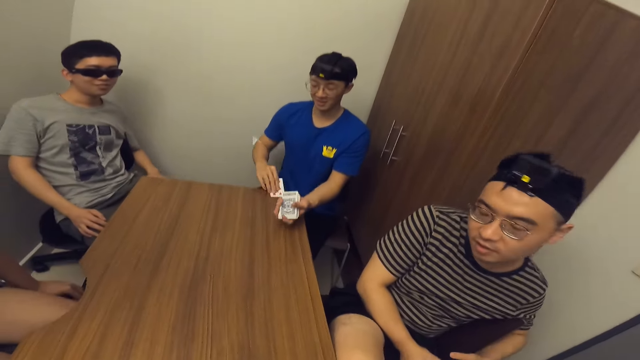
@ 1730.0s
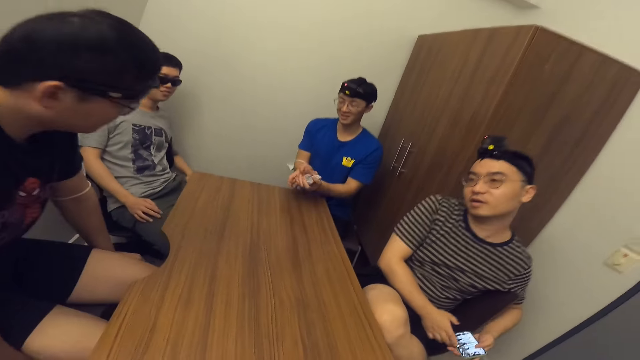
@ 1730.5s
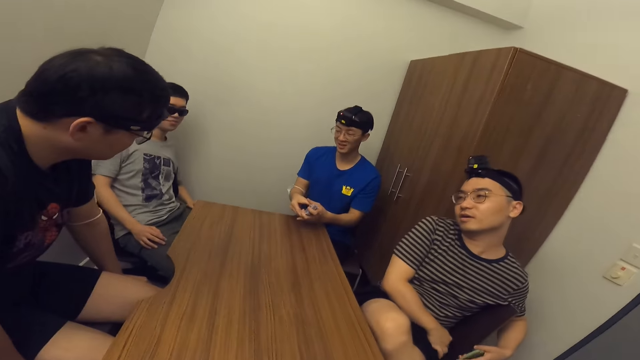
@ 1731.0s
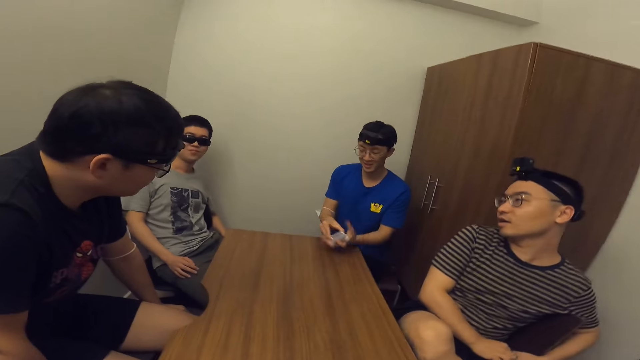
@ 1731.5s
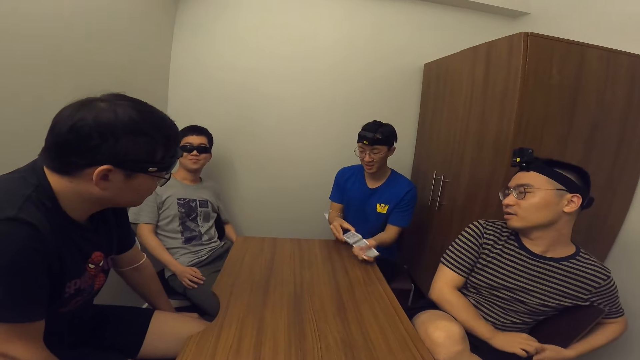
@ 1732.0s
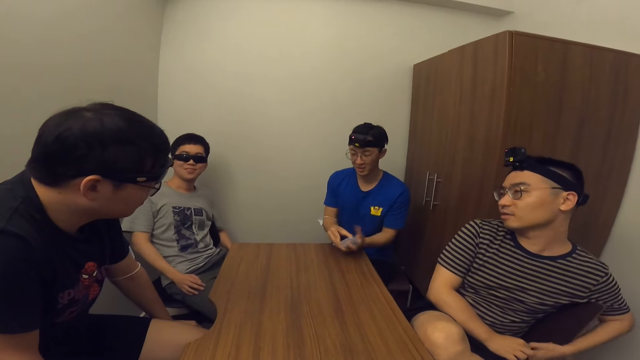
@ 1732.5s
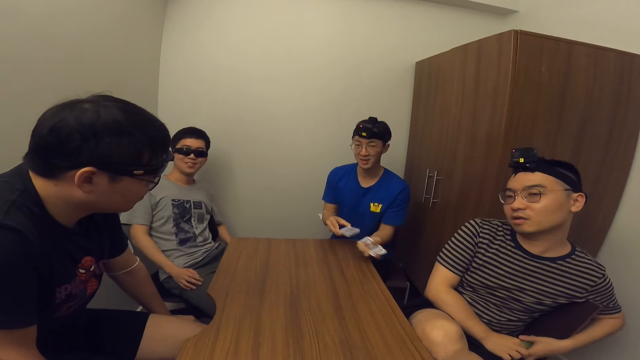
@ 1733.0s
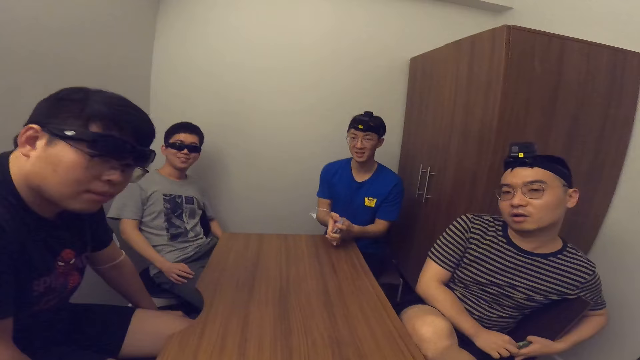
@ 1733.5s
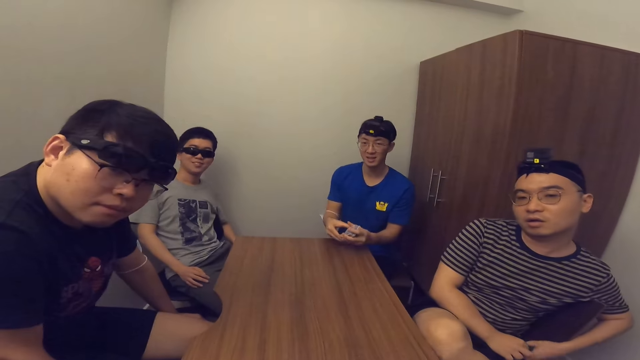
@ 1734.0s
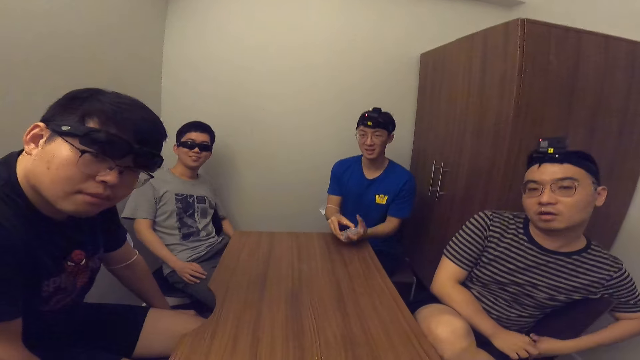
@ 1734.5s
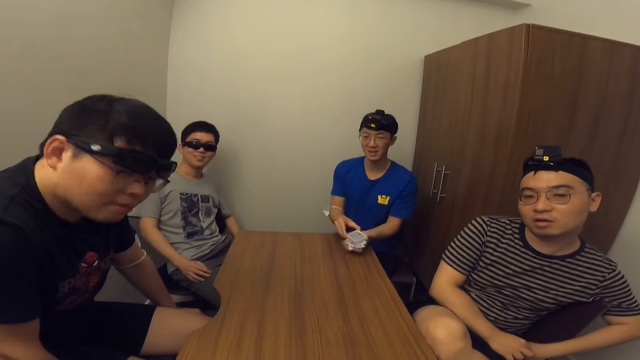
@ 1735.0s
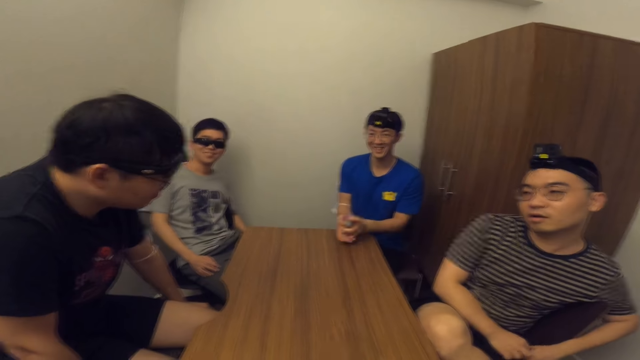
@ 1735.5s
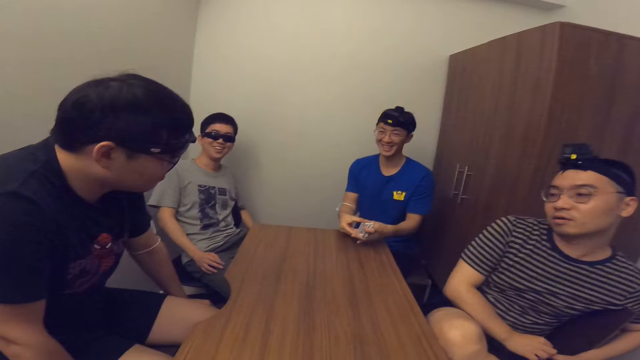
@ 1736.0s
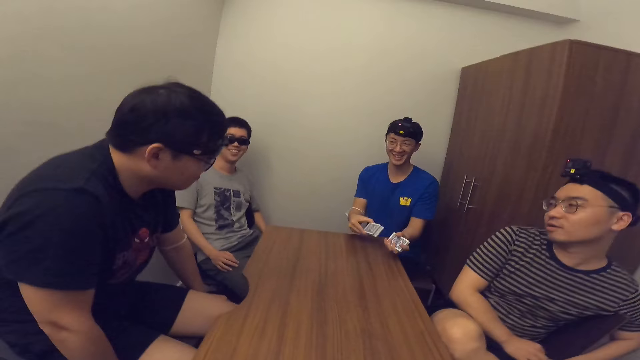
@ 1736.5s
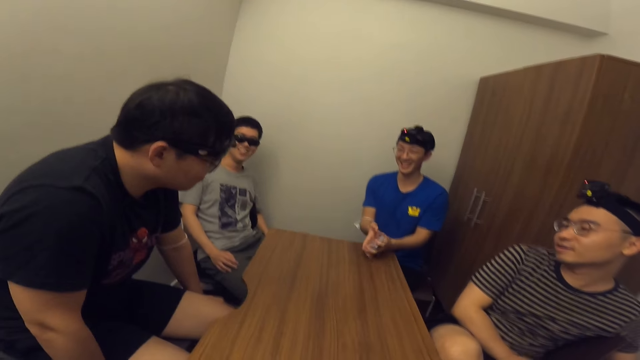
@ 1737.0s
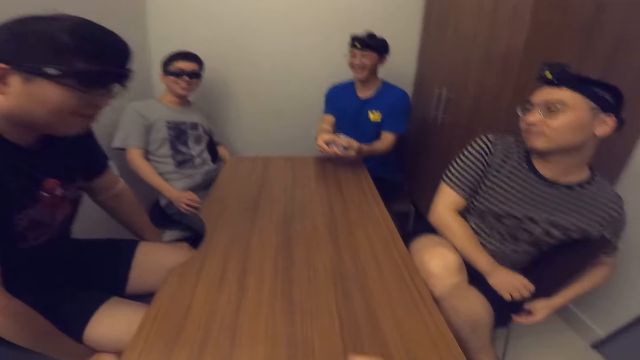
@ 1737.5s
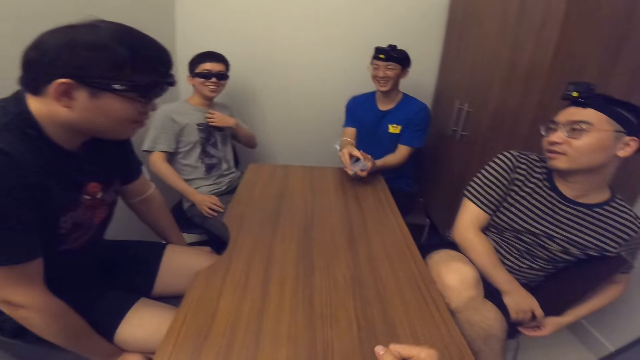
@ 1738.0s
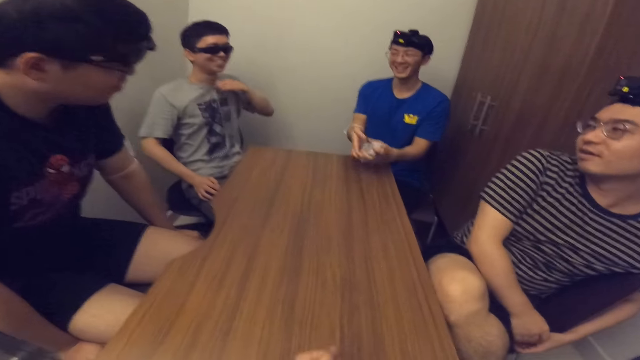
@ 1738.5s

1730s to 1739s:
A man shuffles cards. Another person looks around.

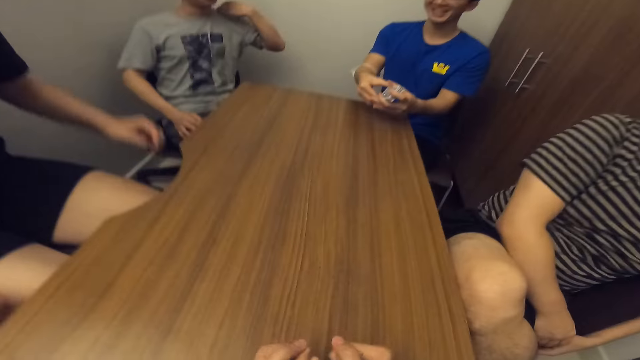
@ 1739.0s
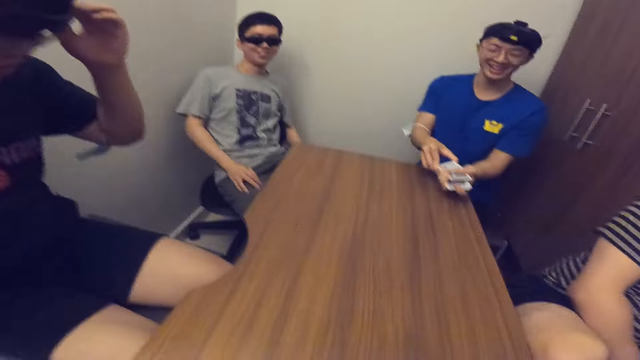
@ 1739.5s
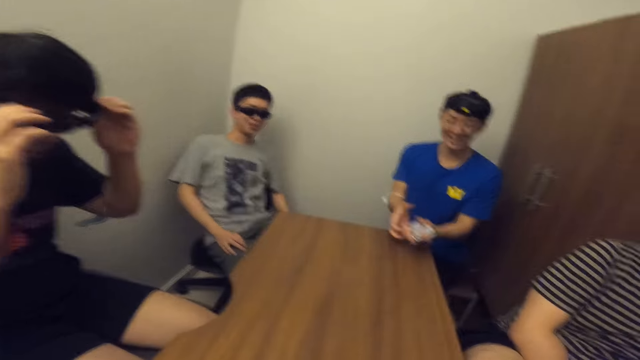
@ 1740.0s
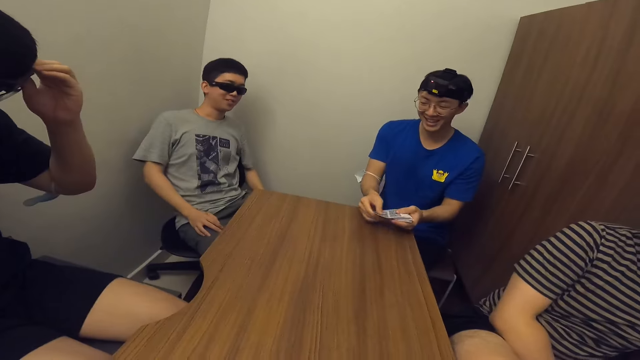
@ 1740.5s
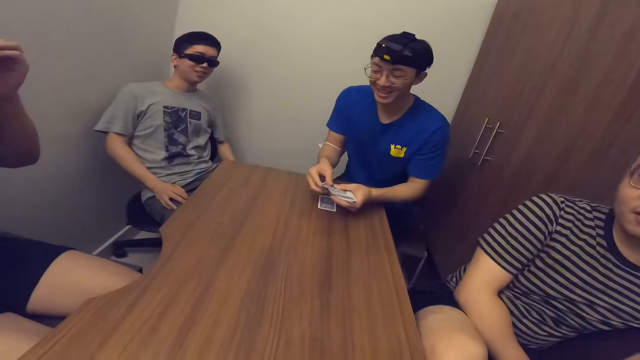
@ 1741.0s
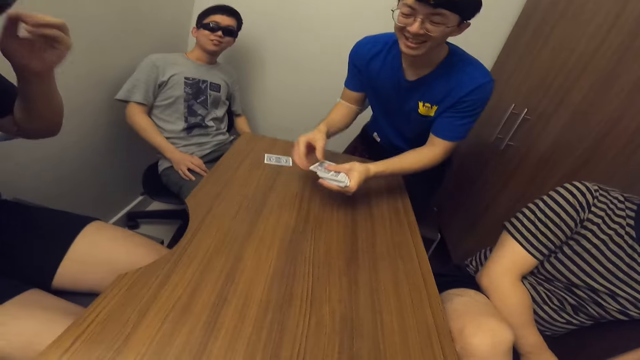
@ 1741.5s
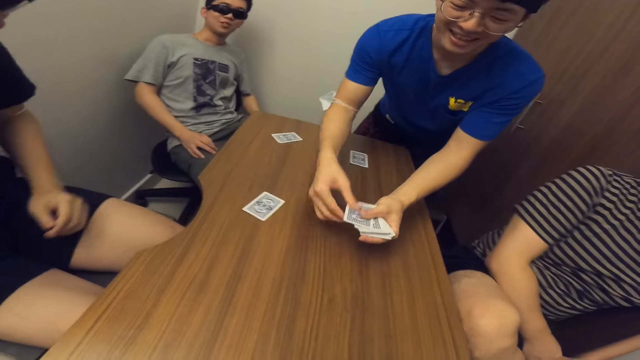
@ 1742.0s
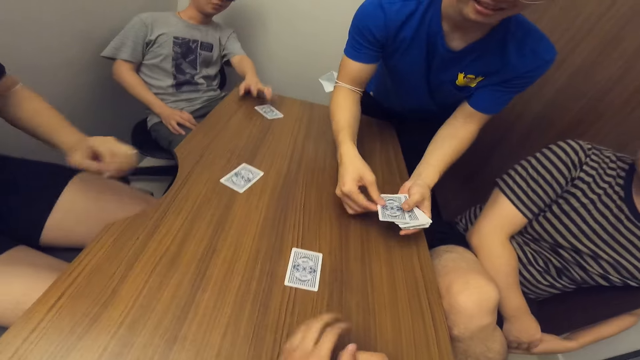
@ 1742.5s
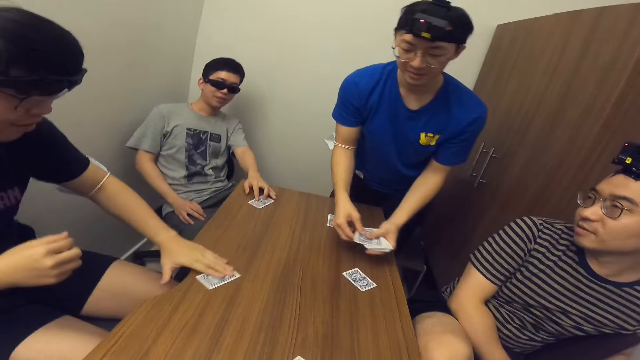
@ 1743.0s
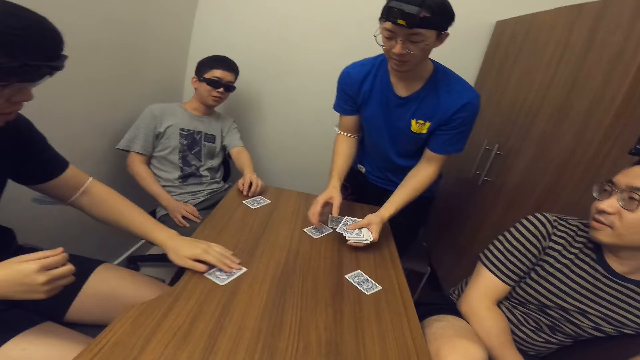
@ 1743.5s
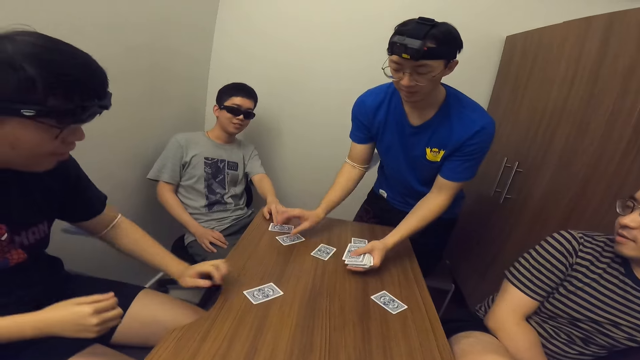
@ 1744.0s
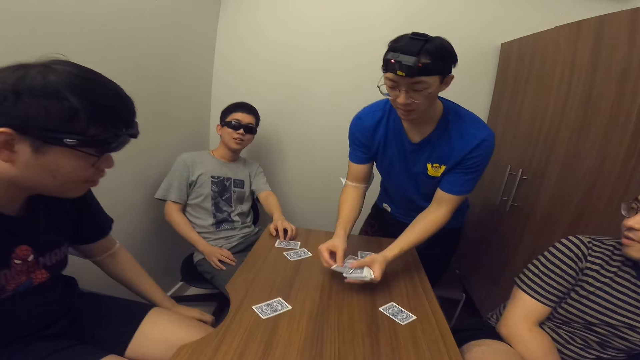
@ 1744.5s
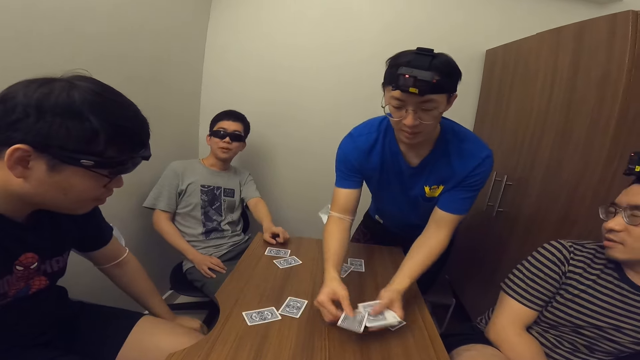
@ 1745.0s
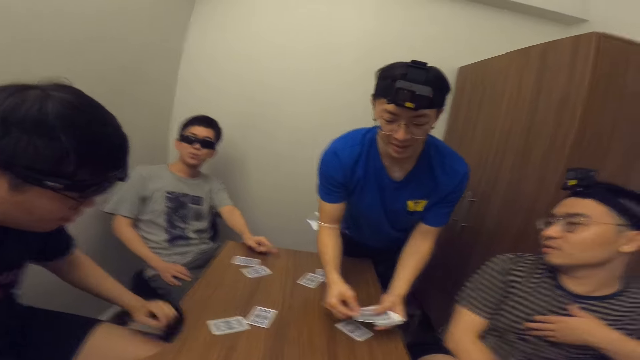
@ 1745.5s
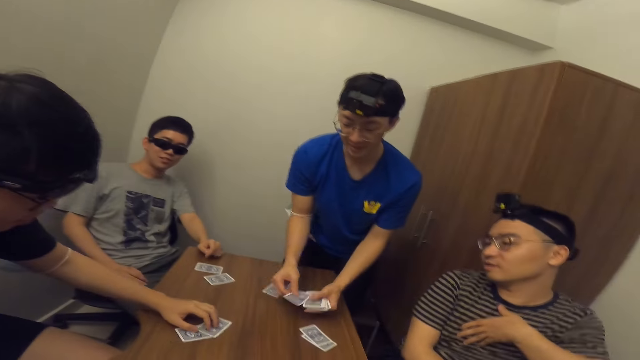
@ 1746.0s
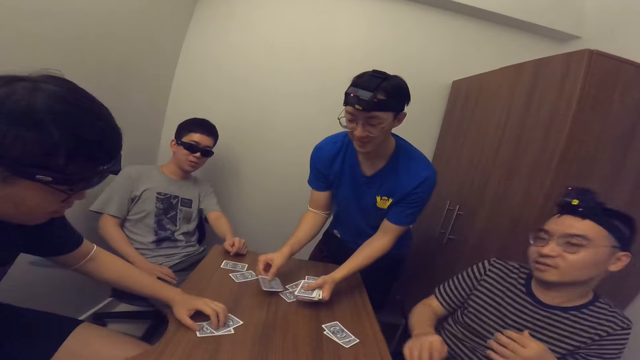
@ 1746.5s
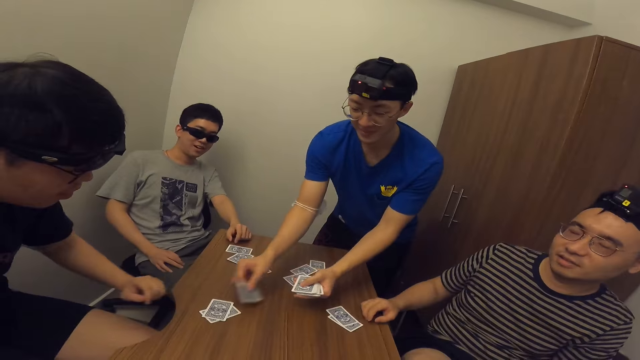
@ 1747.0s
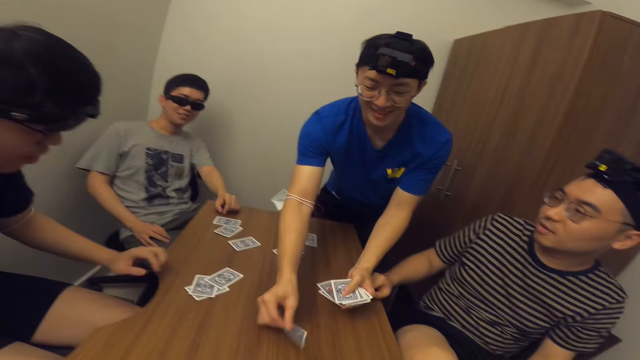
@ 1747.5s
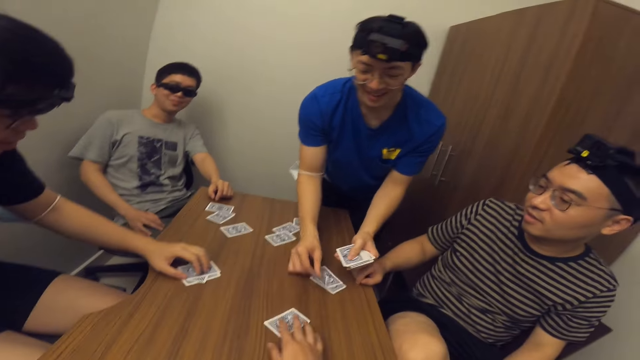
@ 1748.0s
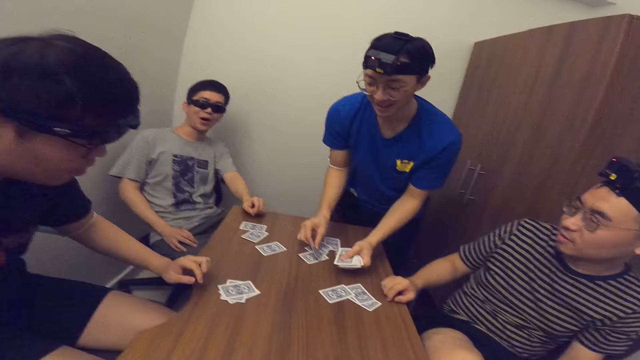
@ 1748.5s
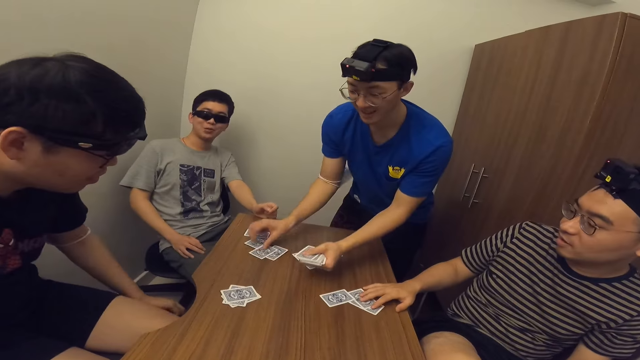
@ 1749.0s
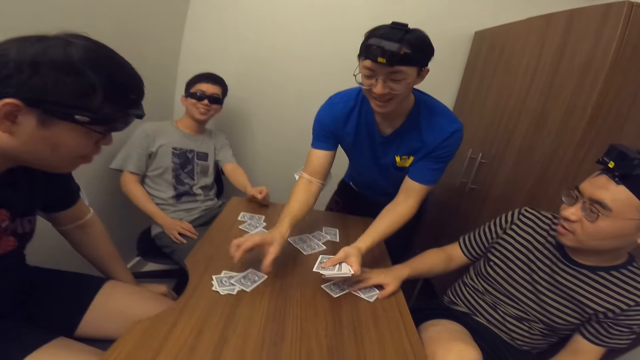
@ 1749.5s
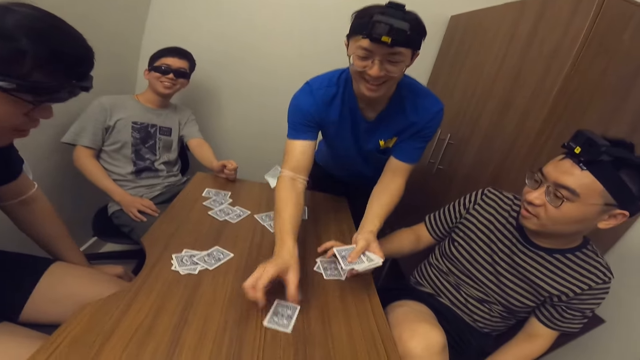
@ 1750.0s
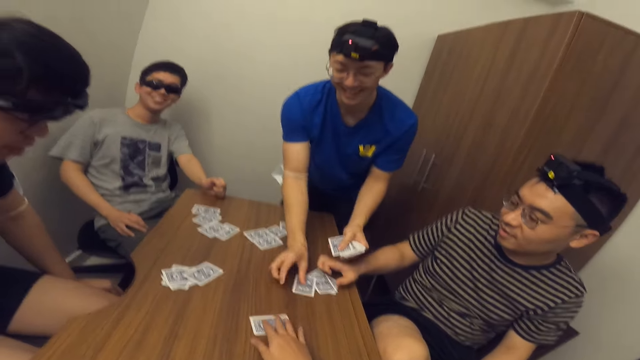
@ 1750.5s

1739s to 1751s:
A man adjusts his glasses with both hands. Another man drops another card on the table with his right hand. He divides cards among themselves. He drops another card on the table with his right hand repeatedly. The first man touches a card on the table. He picks up the card. A person picks up the card. The second man drops another card on the table with his right hand. The camera wearer takes the card. The second man drops another card on the table with his right hand again. The first man stares at the table. The person looks around. The second man drops another card on the table with his right hand again. The first man touches a card on the table. The second man drops another card on the table with his right hand again. A third man puts his right hand on the table. The second man drops another card on the table with his right hand again. The first man touches the card on the table. The second man drops another card on the table with his right hand. The first man arranges the cards. The camera wearer takes the card. The second man drops another card on the table with his right hand repeatedly. The third man takes the cards. The first man stares at the table. The third man touches a card on the table. The second man drops another card on the table with his right hand repeatedly.
